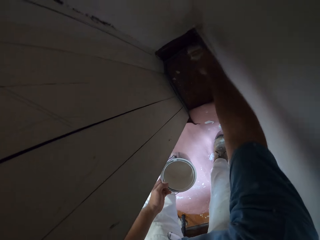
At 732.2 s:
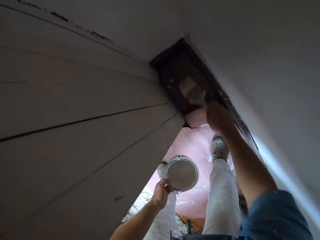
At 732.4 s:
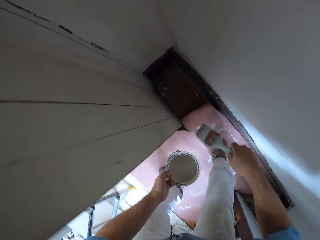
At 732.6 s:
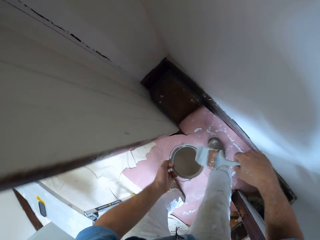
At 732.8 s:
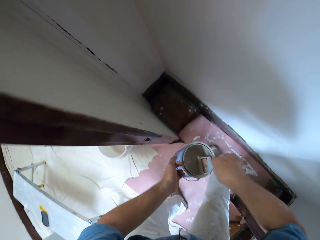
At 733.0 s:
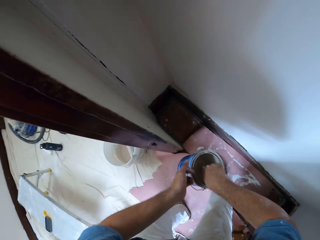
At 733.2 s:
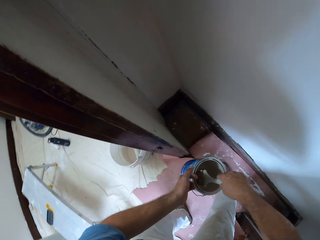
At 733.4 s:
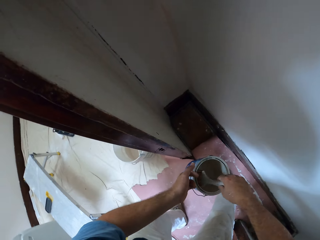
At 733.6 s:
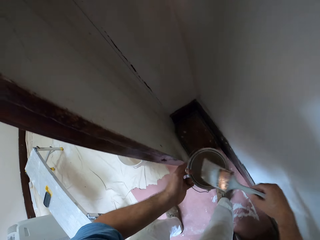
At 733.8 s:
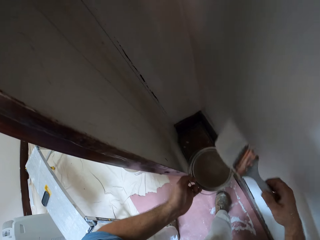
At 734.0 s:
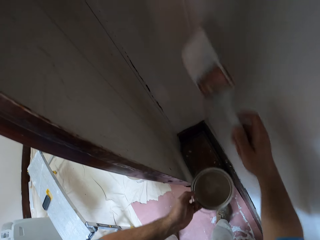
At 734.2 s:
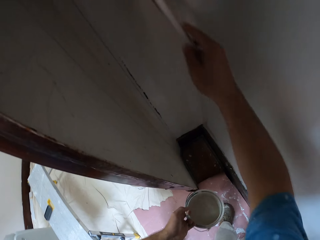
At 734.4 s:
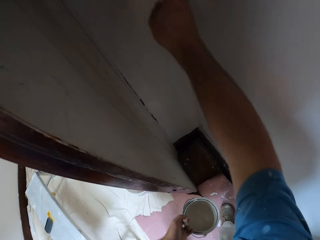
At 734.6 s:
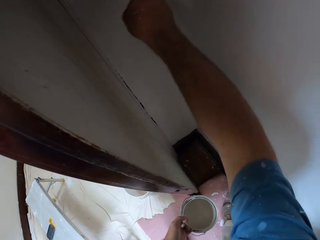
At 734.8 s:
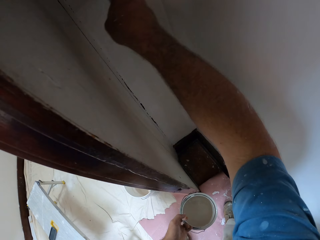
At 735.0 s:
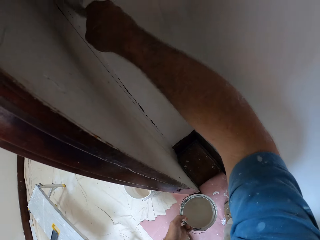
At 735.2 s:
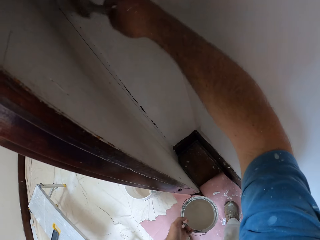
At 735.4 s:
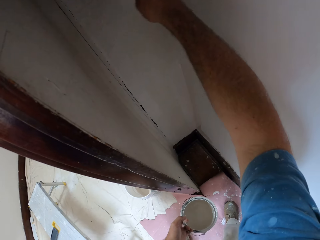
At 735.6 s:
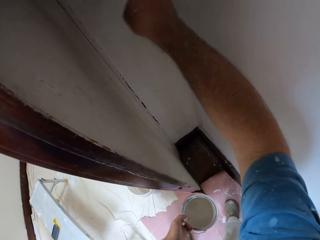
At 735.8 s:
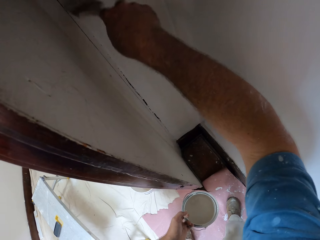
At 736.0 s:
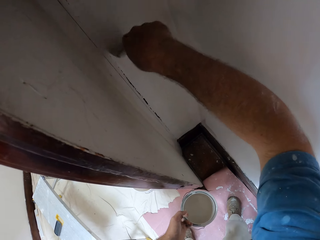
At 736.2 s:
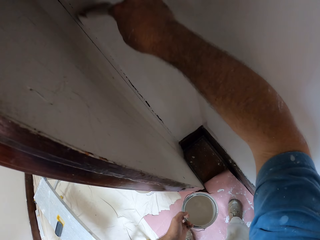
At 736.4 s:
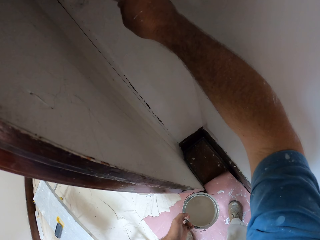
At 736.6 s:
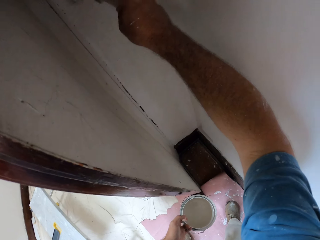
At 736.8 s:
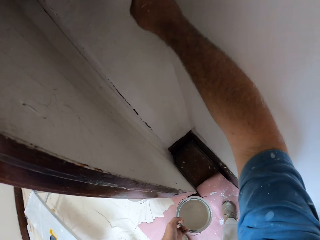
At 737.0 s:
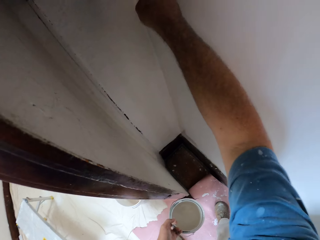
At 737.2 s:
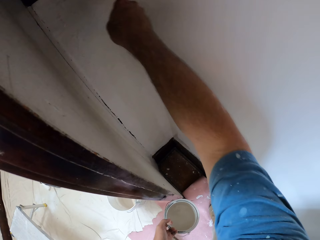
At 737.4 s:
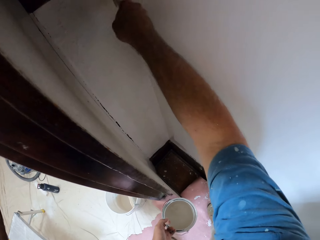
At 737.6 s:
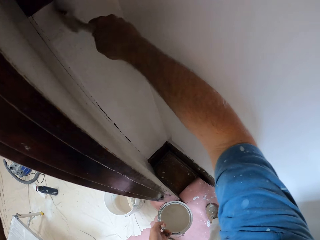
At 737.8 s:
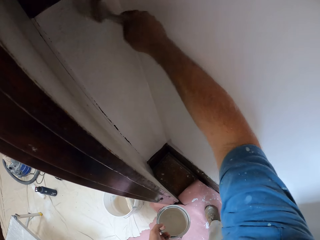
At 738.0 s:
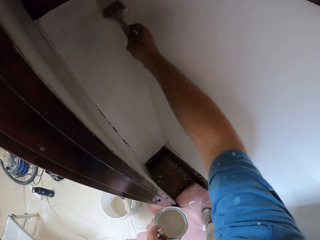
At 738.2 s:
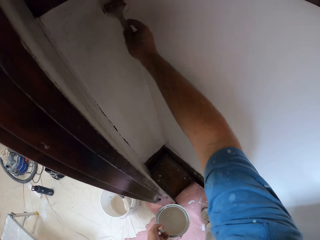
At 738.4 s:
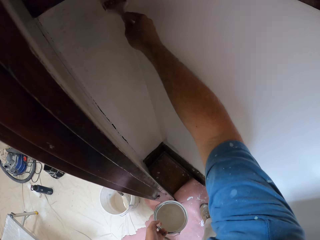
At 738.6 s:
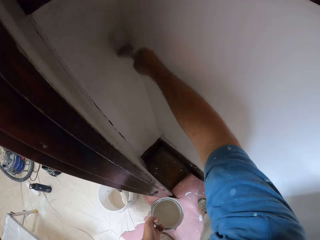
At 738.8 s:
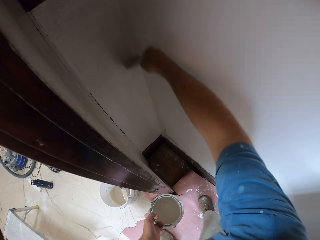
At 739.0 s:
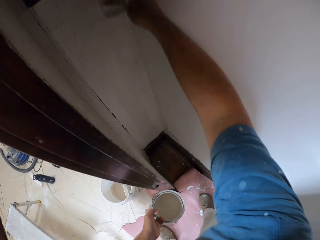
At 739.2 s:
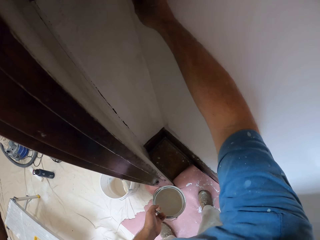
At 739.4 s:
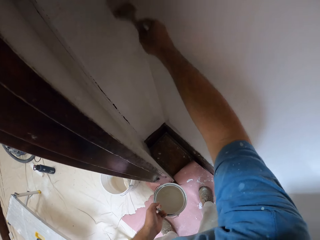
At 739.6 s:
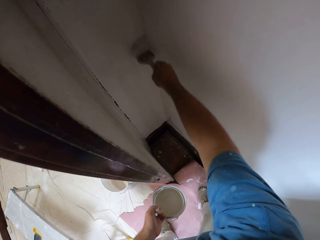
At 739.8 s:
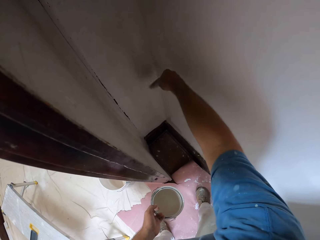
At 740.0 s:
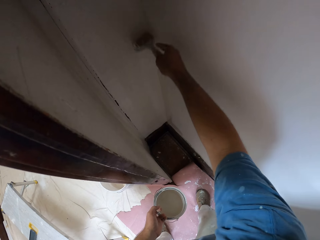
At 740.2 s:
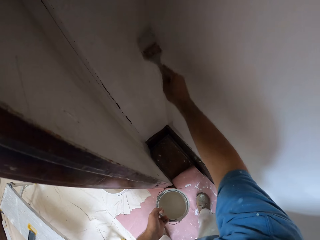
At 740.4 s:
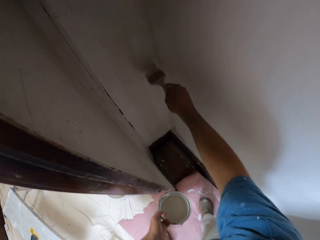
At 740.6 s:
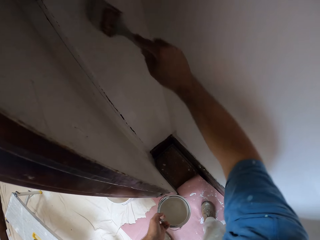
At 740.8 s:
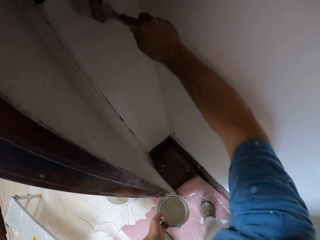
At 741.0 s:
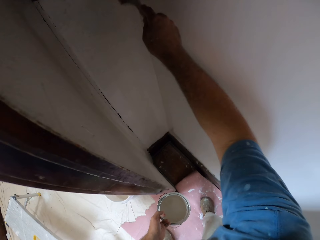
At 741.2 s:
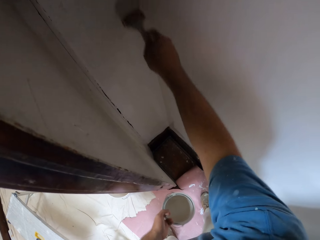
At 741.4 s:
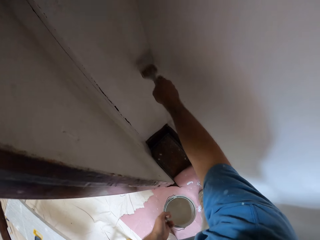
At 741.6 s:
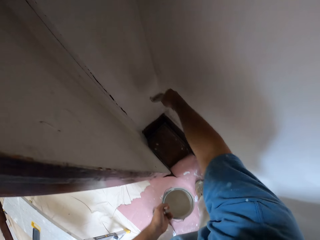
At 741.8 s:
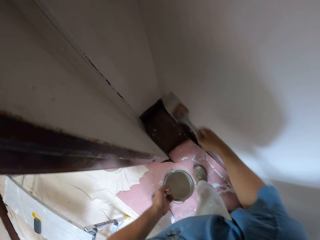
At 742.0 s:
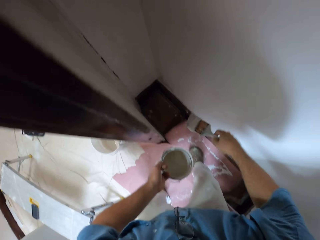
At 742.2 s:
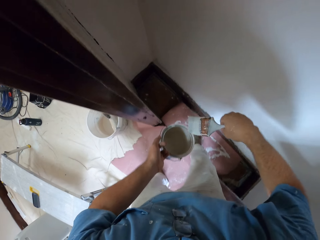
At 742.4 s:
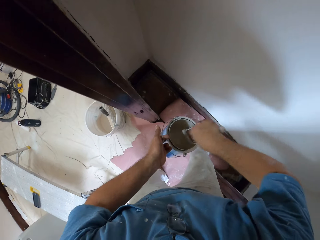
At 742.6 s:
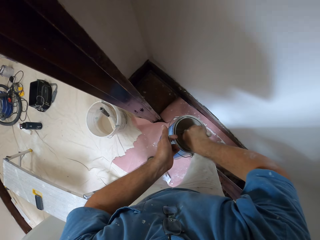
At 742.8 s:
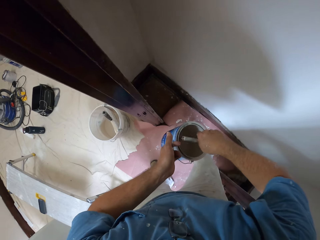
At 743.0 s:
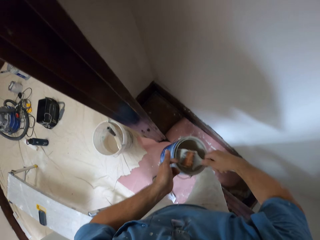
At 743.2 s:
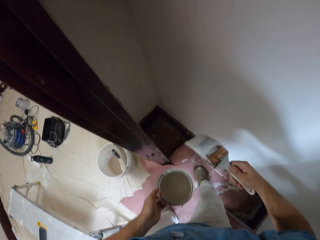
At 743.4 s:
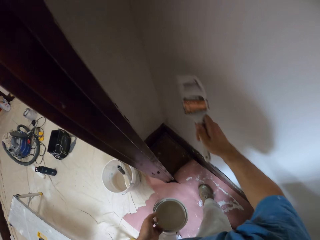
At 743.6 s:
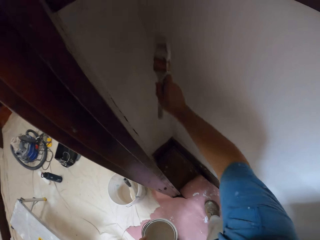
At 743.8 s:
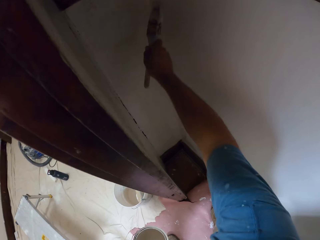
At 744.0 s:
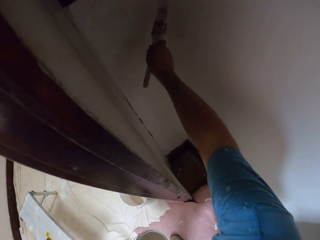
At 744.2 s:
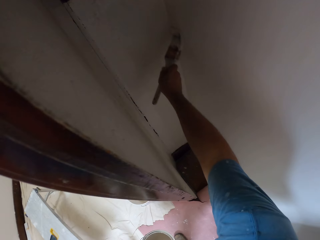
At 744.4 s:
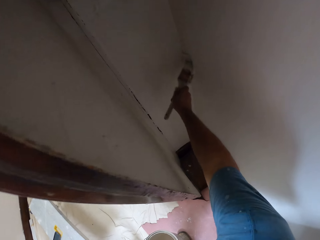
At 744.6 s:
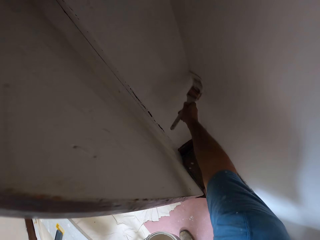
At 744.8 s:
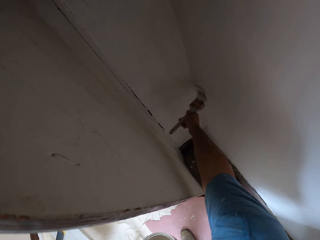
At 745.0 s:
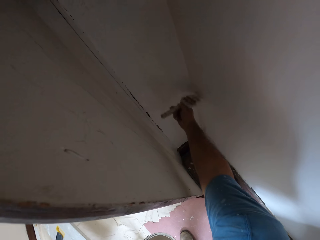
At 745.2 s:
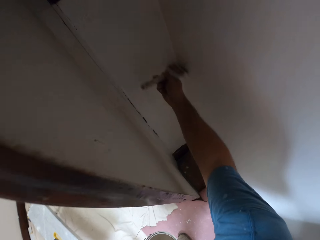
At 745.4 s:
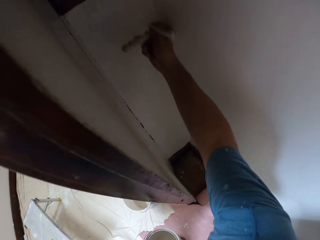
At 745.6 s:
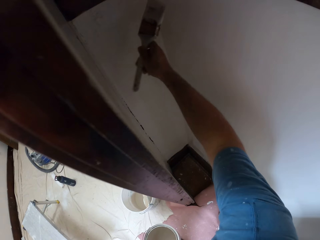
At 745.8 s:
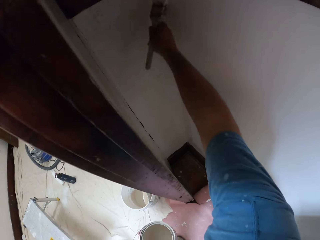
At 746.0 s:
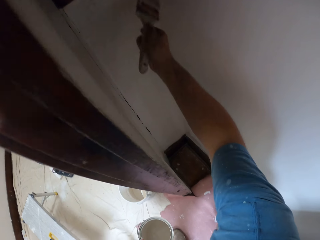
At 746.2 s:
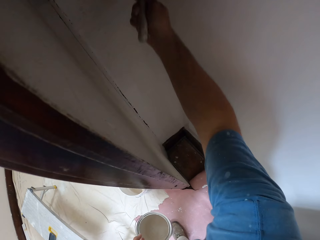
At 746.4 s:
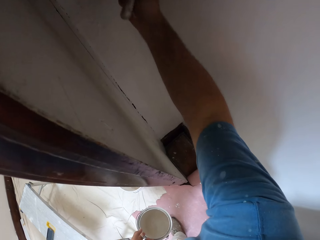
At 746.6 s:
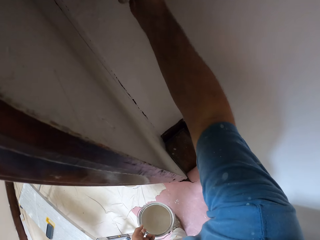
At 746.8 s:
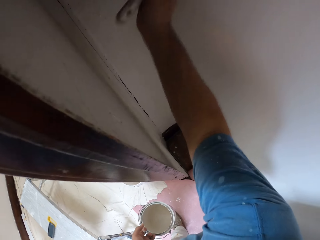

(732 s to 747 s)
The camera wearer dips the paint brush into the paint can with his right hand. He paints the walls of the room with the paint brush in his right hand. He dips the paint brush into the paint can with his right hand. He paints the walls of the room with the paint brush in his right hand.

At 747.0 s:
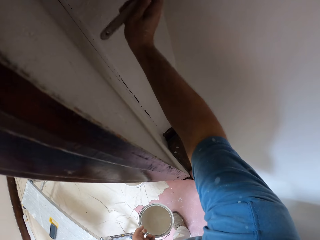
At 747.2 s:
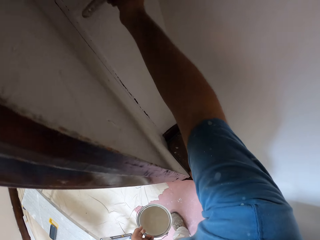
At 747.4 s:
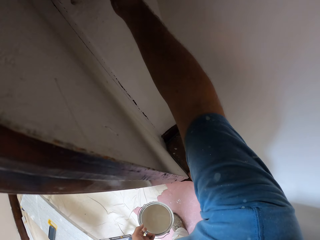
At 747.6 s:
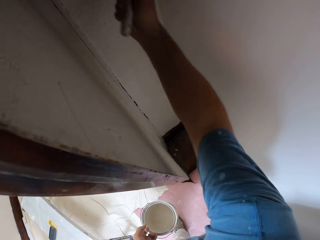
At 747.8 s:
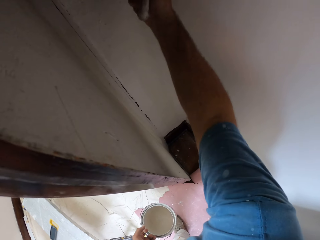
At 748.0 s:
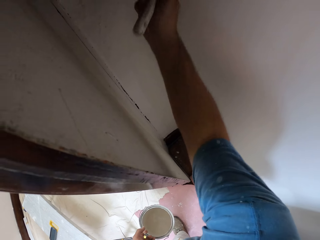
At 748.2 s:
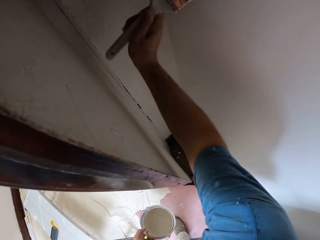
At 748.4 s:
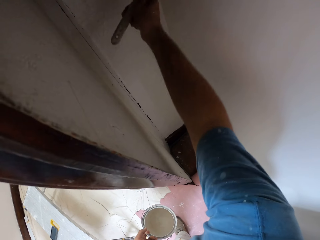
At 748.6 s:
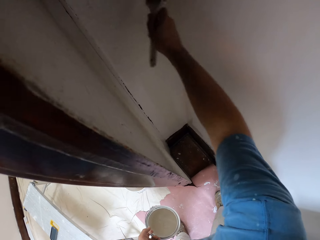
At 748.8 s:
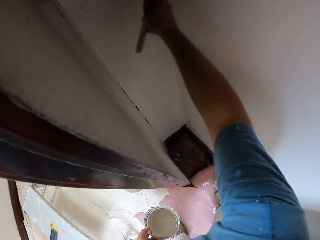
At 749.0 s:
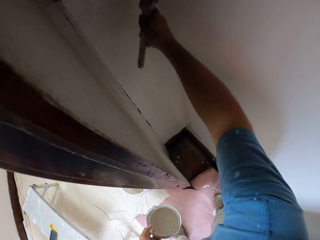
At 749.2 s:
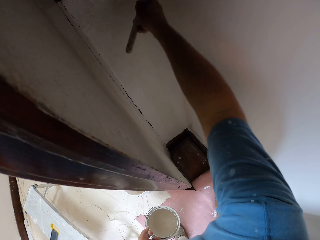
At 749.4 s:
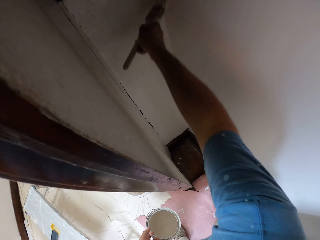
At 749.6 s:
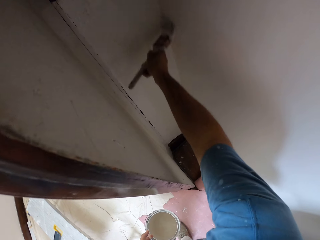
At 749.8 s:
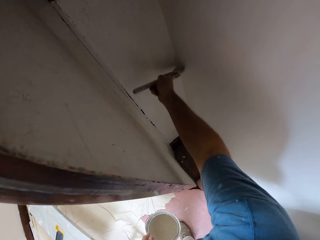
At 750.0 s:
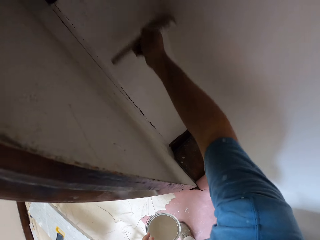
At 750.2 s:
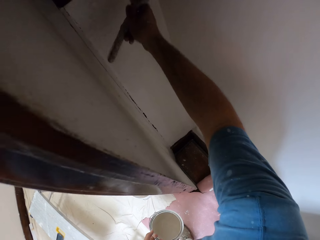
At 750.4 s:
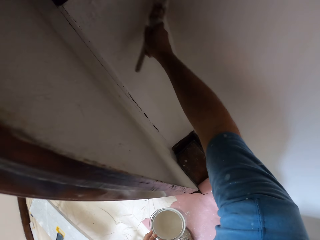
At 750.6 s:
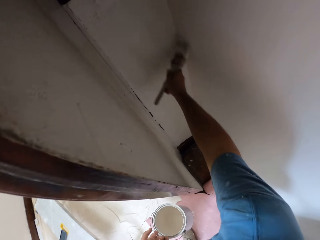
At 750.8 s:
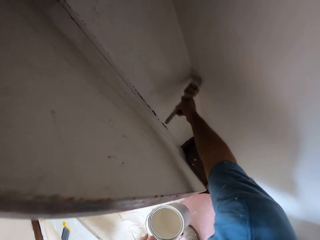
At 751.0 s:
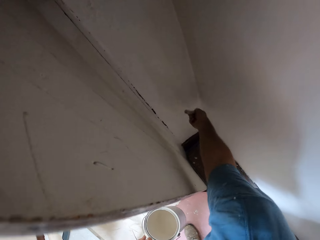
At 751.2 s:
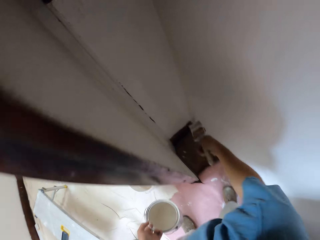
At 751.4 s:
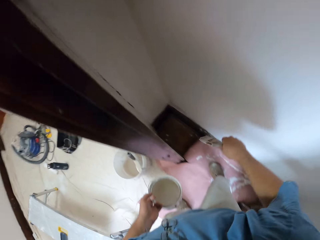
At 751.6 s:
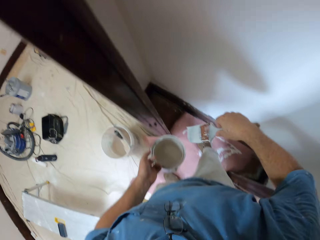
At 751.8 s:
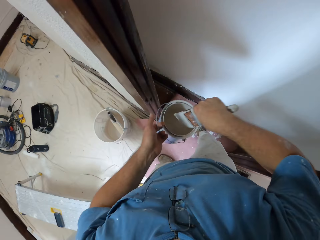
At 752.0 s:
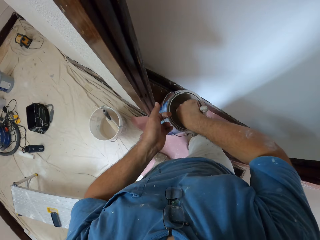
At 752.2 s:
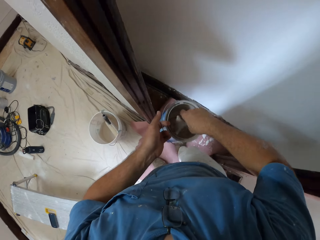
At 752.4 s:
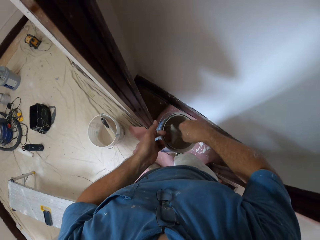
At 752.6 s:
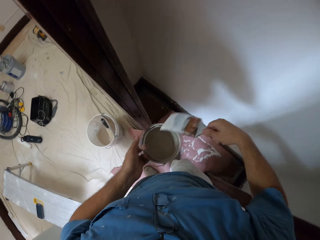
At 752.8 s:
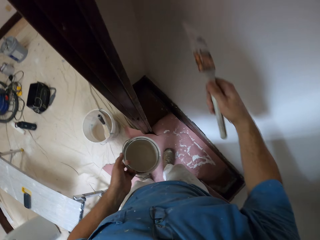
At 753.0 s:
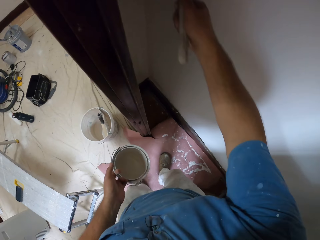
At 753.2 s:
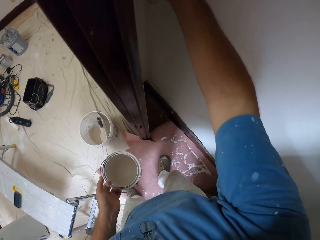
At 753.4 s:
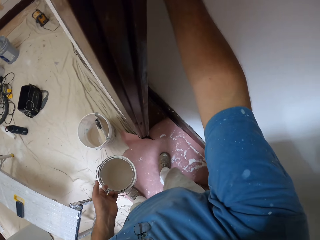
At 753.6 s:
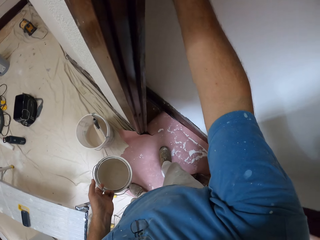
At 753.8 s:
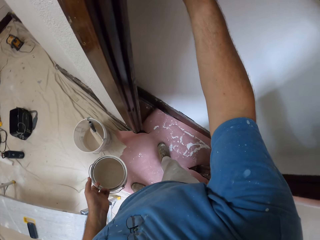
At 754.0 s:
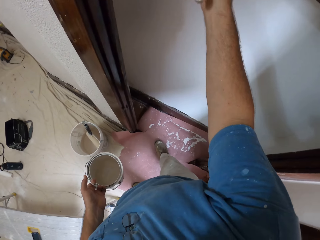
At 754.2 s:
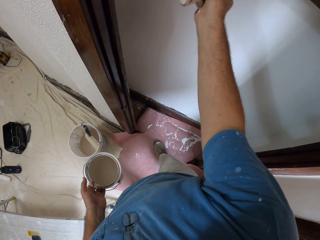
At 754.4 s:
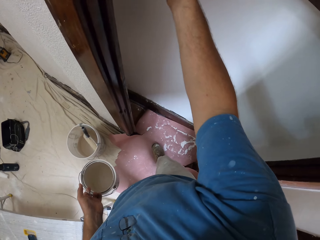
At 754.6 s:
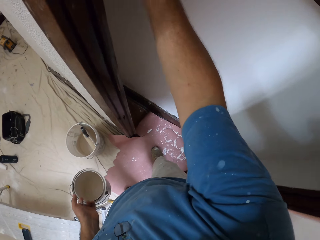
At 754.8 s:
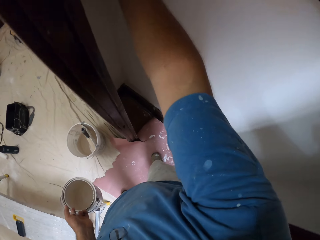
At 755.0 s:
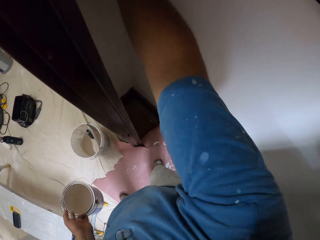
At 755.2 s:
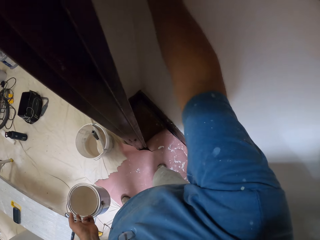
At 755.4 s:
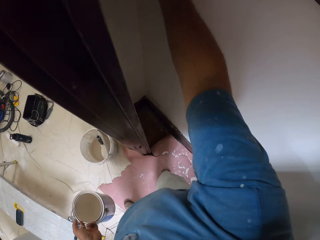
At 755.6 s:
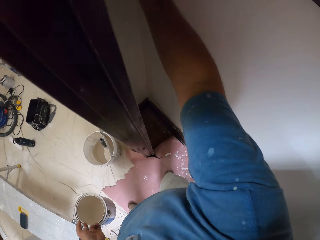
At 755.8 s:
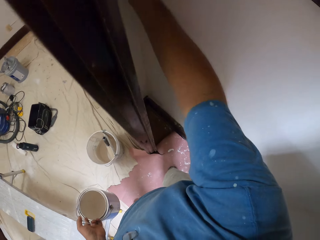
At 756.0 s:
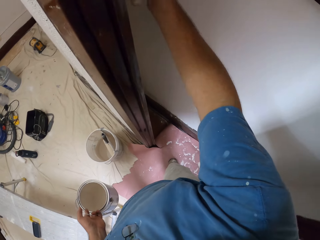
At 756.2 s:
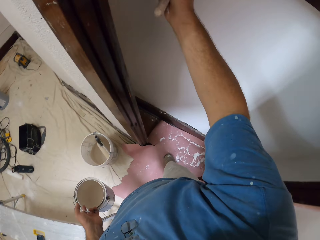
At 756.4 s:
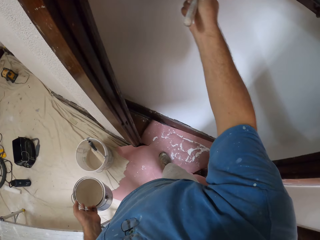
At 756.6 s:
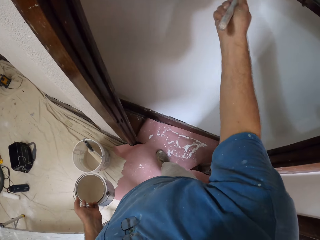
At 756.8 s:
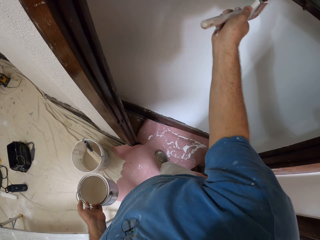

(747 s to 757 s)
The camera wearer dips the paint brush into the paint can with his right hand. He paints the walls of the room with the paint brush in his right hand.
